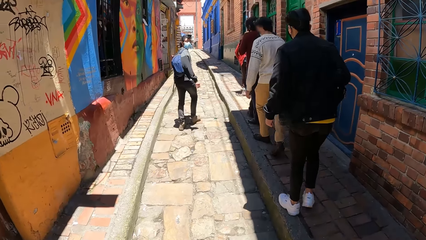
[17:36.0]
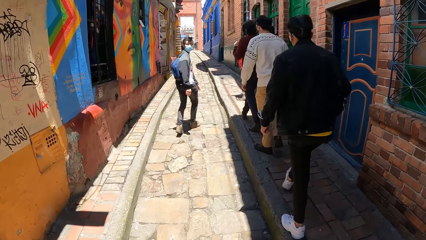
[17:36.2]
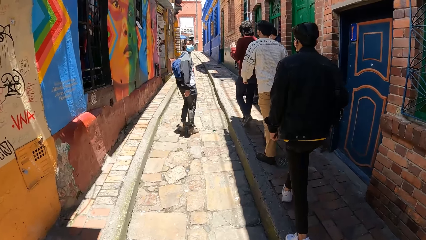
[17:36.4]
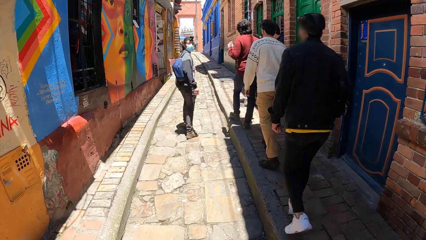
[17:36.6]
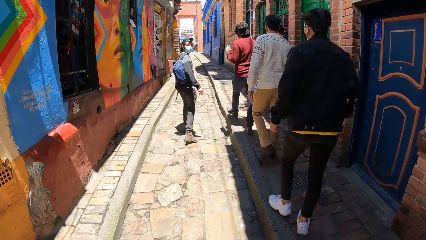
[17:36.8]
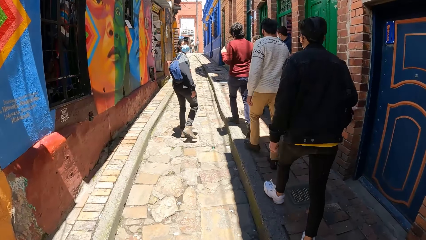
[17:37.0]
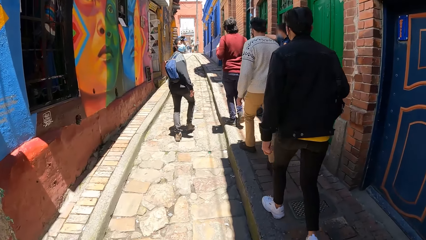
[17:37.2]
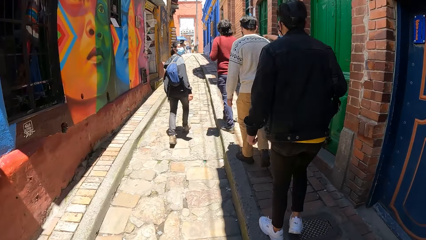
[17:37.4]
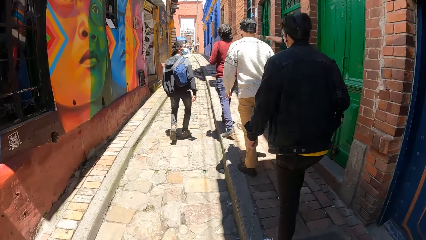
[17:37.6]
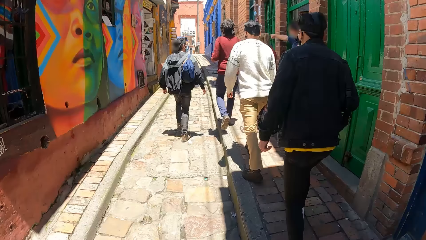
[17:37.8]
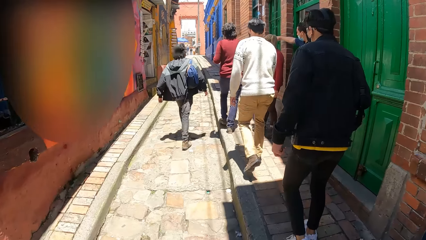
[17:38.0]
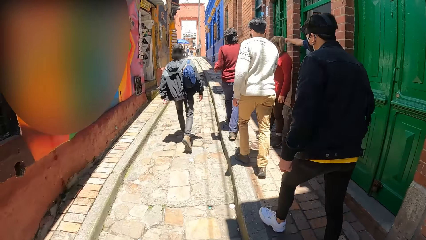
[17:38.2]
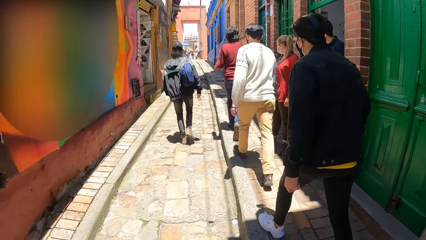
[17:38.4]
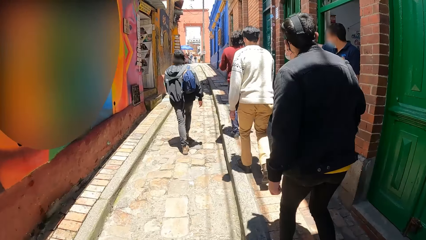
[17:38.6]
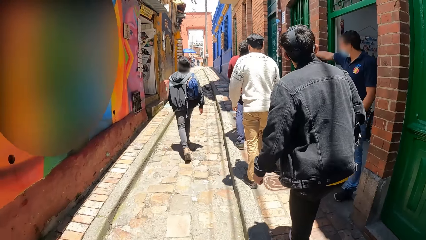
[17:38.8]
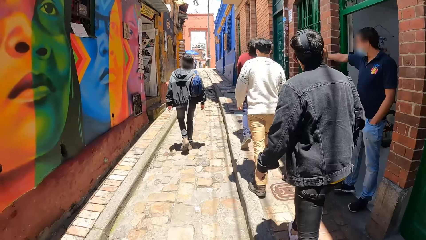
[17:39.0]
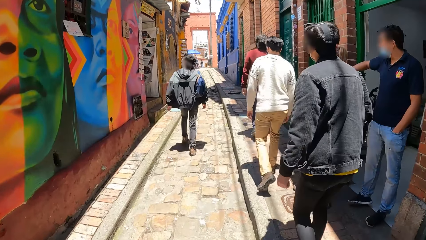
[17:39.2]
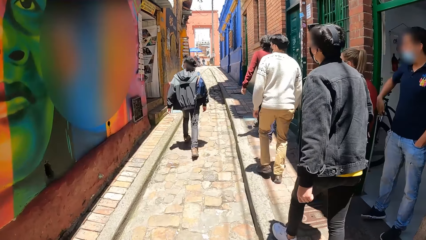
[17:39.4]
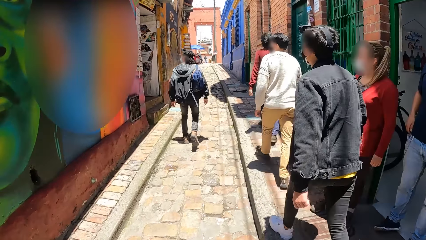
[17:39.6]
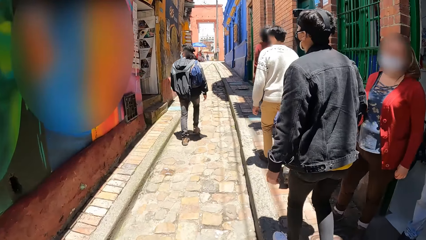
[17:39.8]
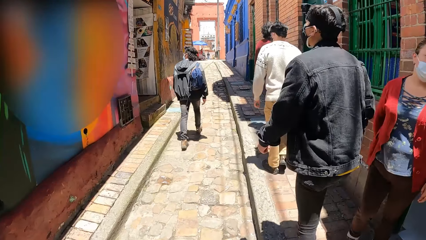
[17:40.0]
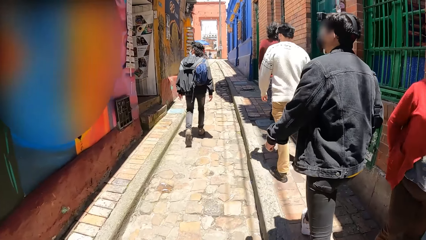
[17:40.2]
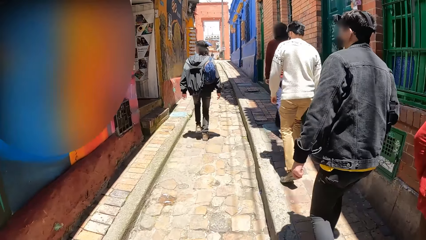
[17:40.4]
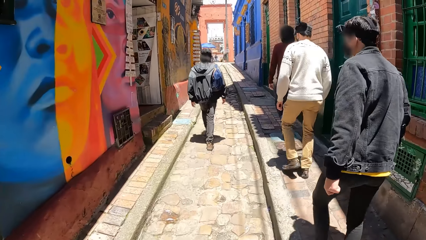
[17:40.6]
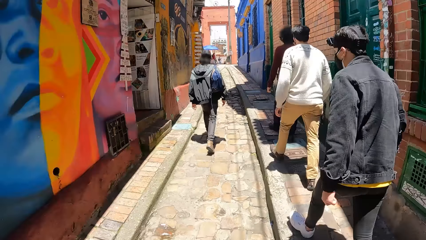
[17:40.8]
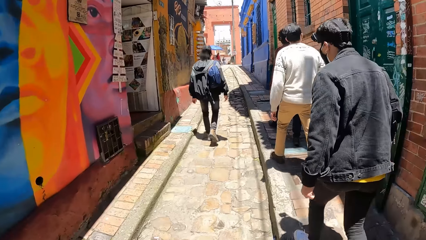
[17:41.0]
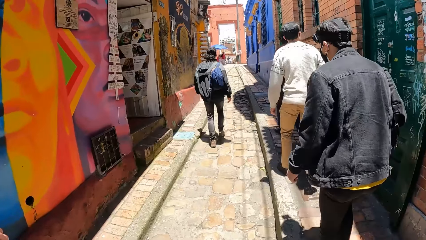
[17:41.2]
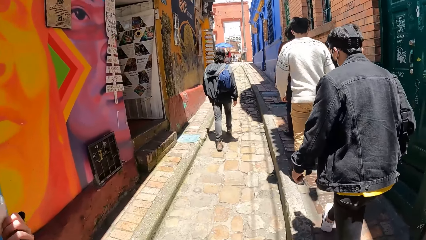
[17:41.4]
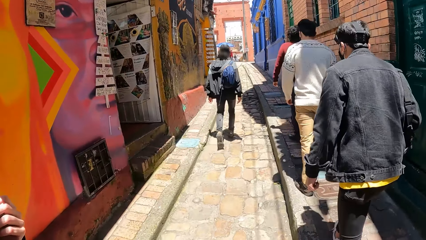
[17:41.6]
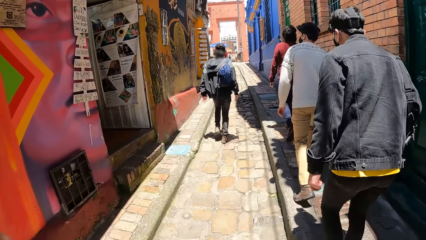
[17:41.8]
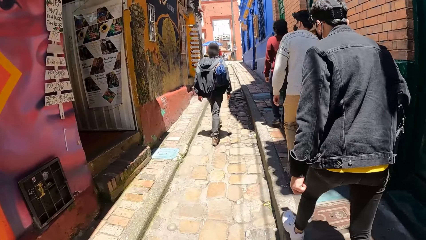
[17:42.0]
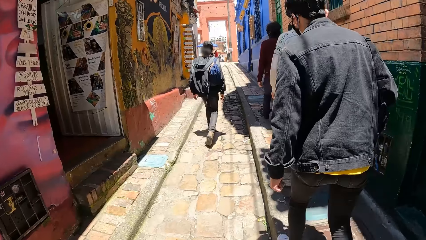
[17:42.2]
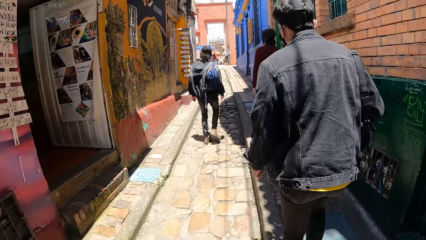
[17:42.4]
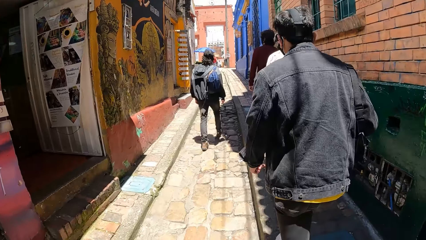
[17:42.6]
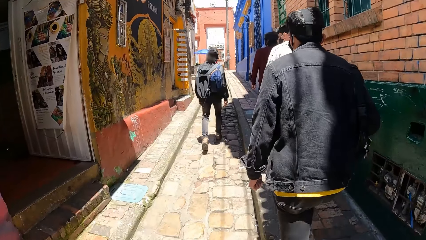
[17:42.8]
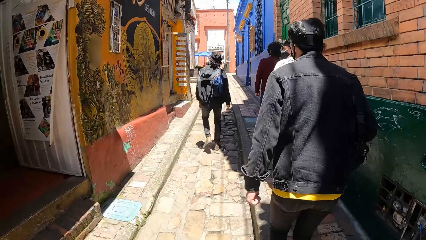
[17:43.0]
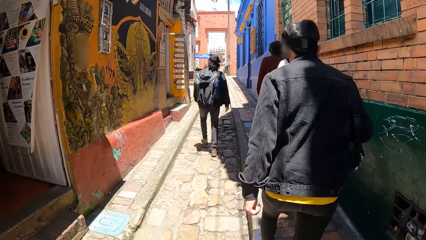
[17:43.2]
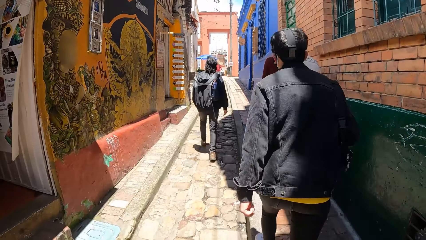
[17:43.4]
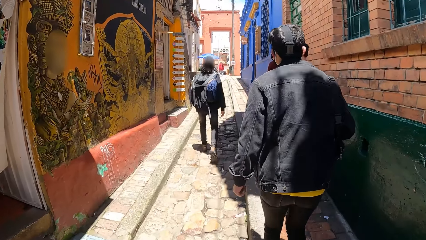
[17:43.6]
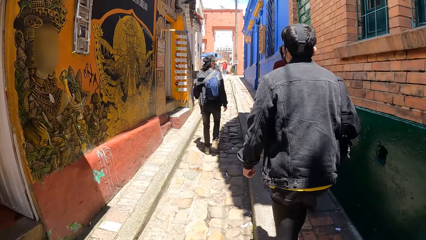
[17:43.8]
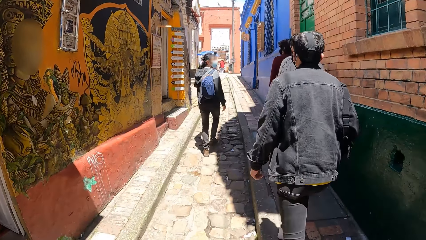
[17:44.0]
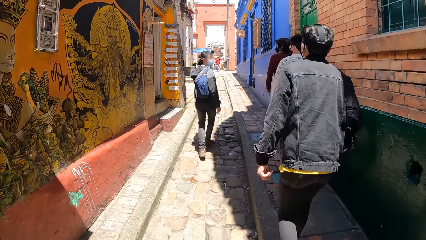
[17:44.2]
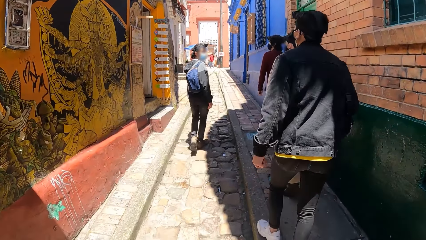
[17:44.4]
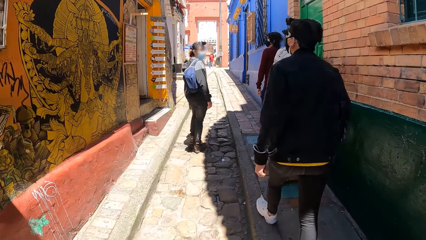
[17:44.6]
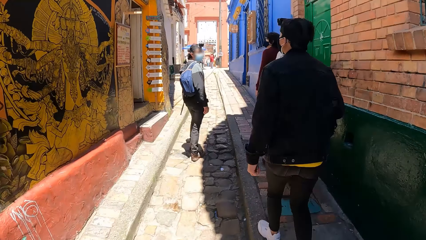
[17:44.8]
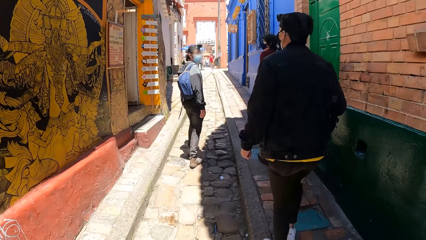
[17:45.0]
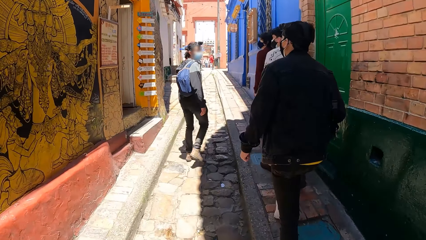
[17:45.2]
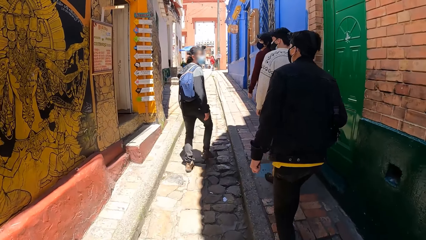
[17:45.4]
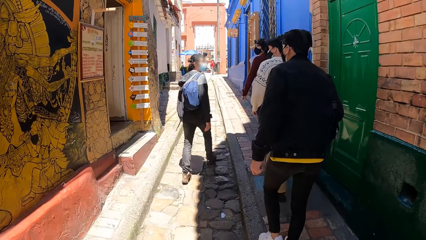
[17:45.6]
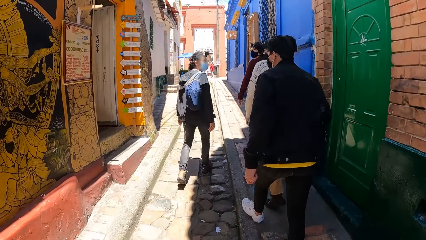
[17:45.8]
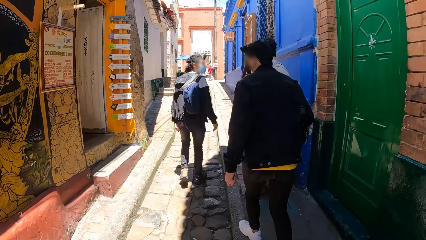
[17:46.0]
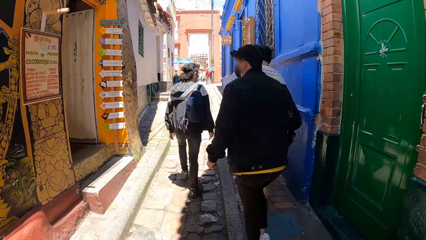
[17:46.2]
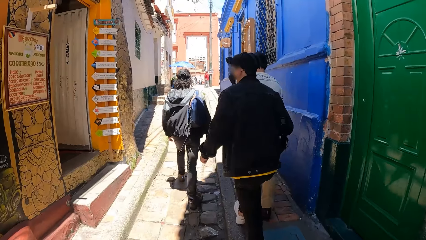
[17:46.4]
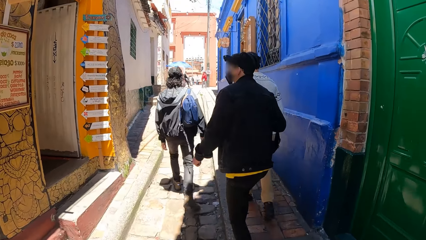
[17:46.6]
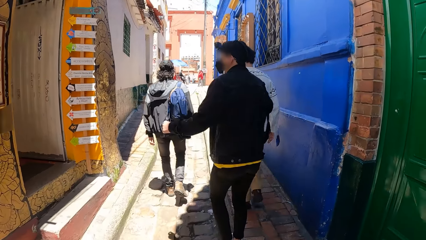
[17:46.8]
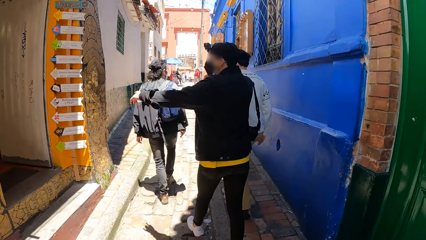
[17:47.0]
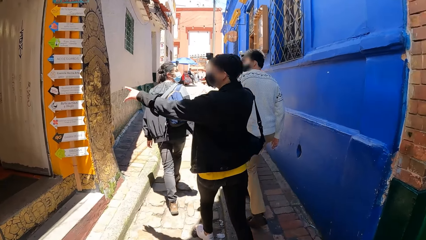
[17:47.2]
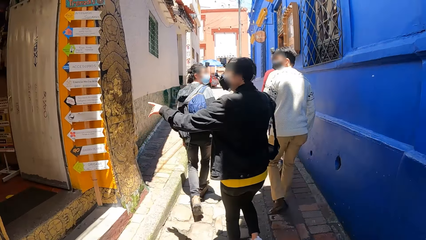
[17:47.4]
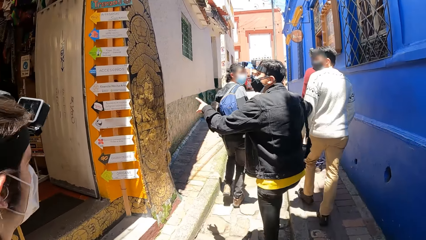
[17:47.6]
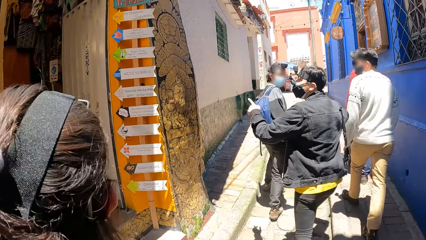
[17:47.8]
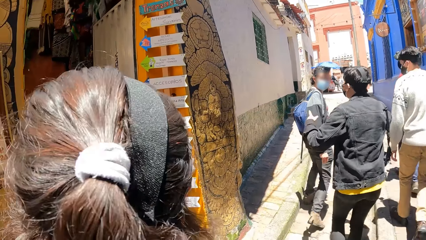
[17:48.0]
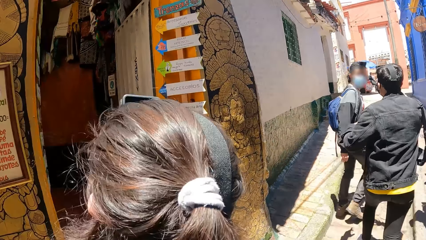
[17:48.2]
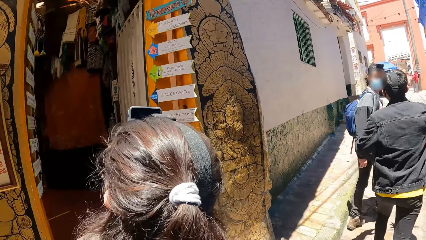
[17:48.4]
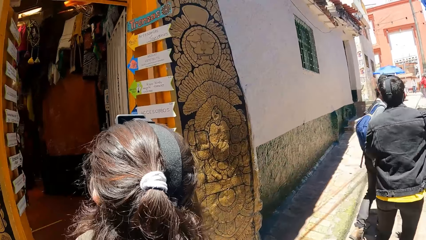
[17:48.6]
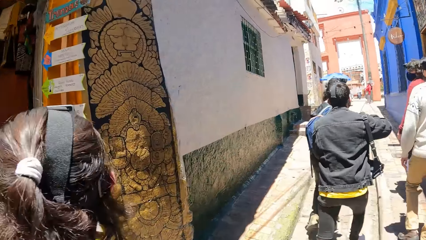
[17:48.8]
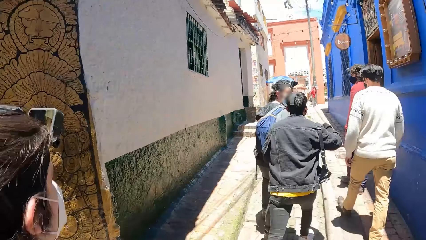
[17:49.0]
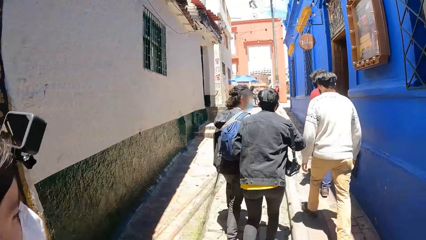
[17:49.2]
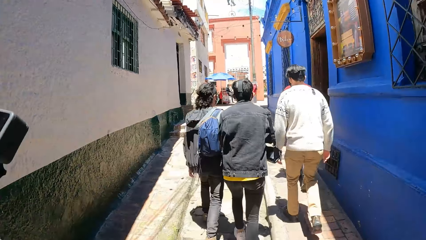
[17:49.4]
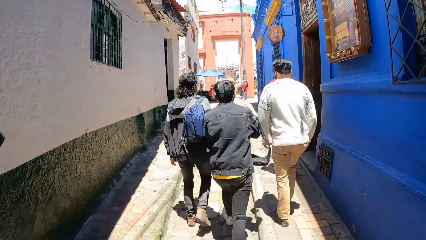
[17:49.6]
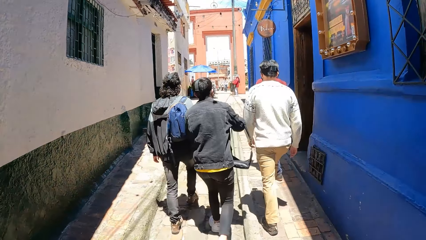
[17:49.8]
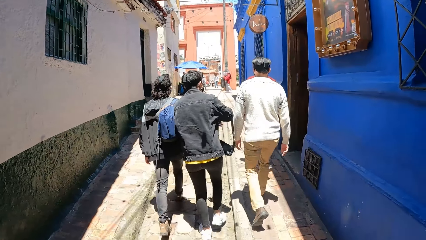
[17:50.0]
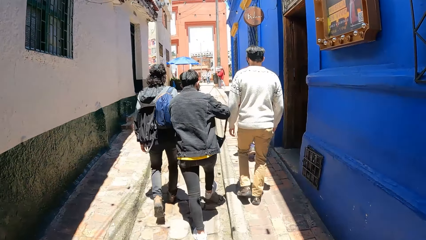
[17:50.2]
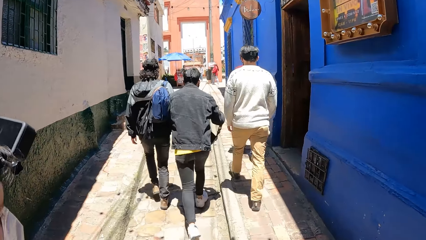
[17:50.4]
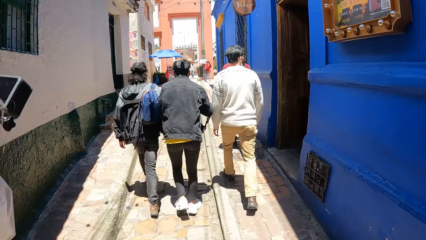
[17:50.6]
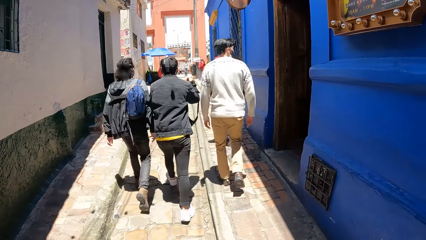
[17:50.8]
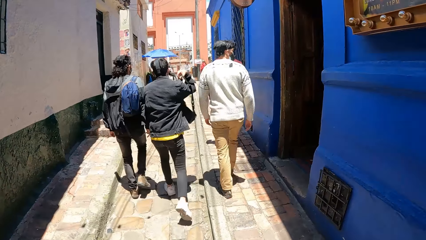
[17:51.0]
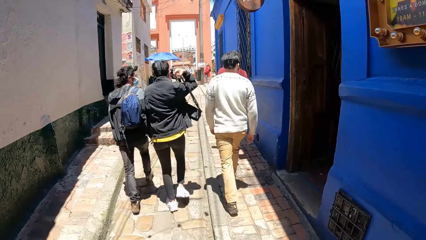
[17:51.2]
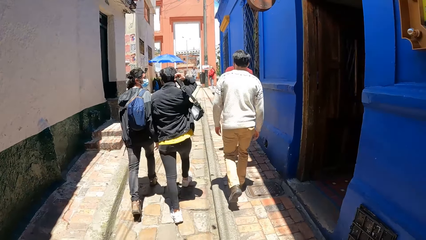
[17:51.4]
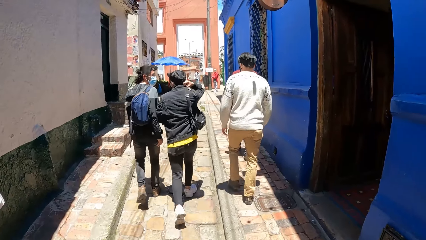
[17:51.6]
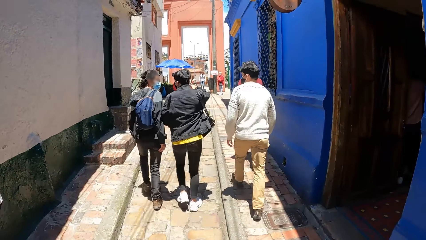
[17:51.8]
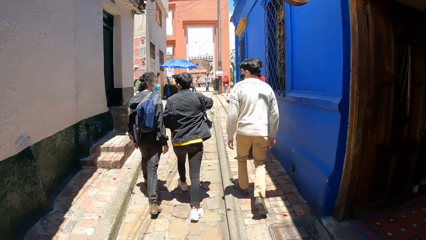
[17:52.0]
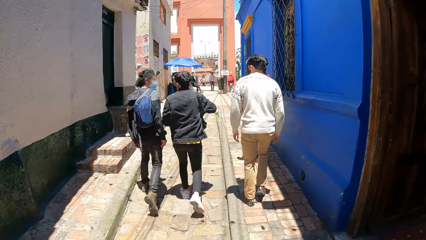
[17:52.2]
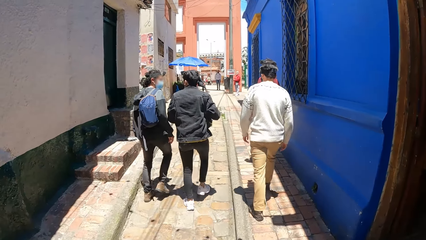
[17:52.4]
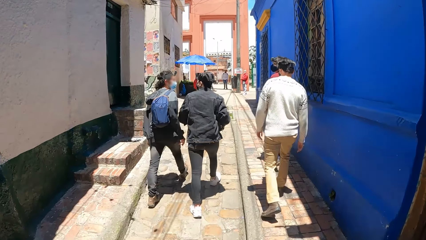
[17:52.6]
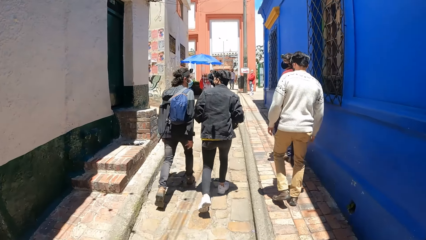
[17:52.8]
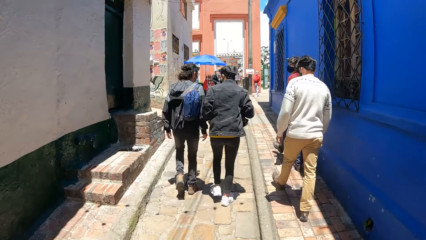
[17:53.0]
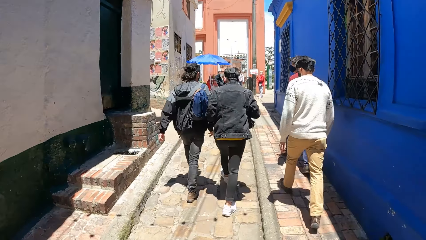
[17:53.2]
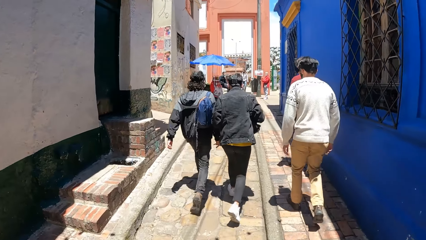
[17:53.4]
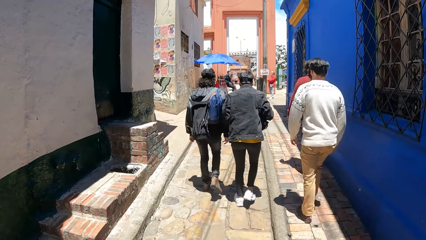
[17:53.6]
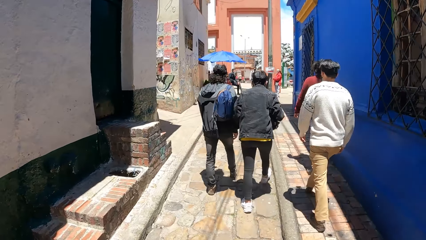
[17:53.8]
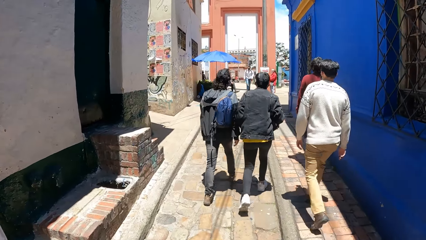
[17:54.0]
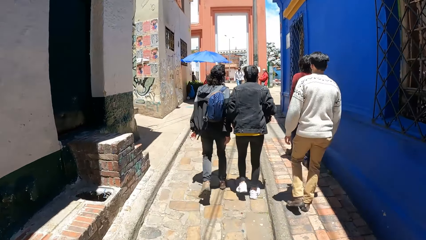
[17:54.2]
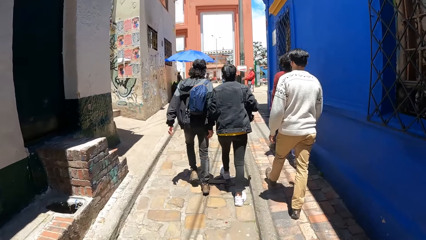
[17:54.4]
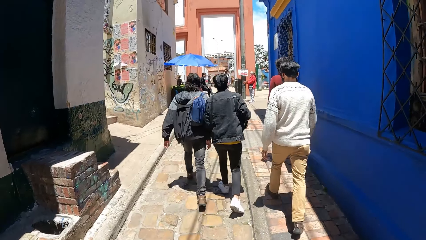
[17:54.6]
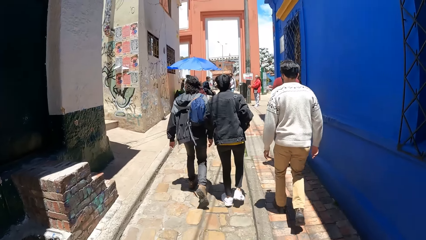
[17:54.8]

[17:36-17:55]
The camera wearer walks past a man in a black T-shirt. They walk past someone in a red cardigan. The man points to the left. The man adjusts the bag strap around his right shoulder with both hands.
